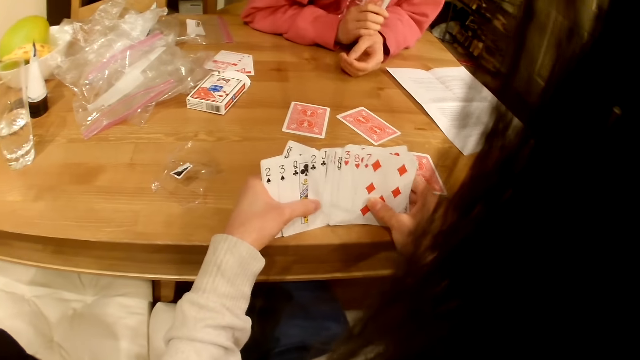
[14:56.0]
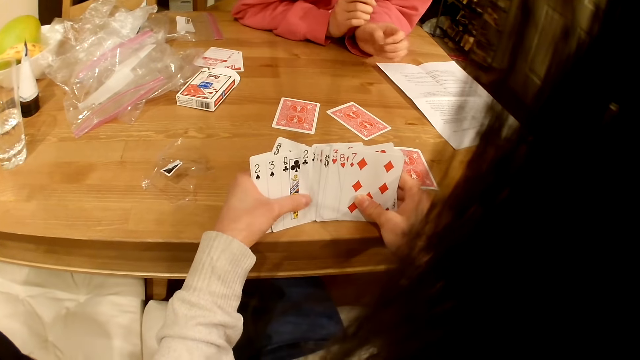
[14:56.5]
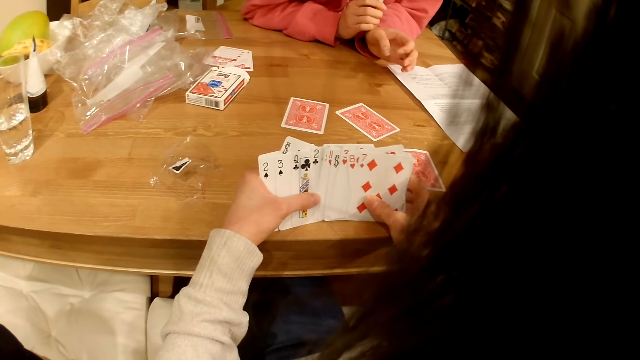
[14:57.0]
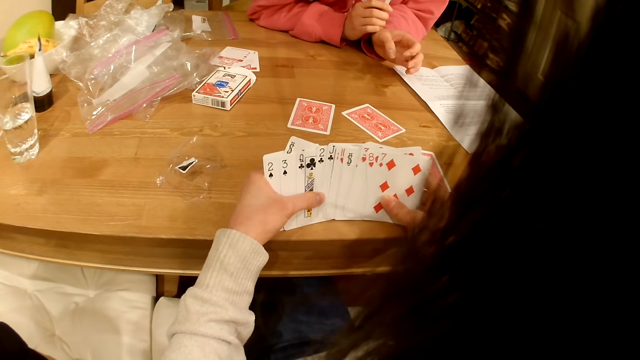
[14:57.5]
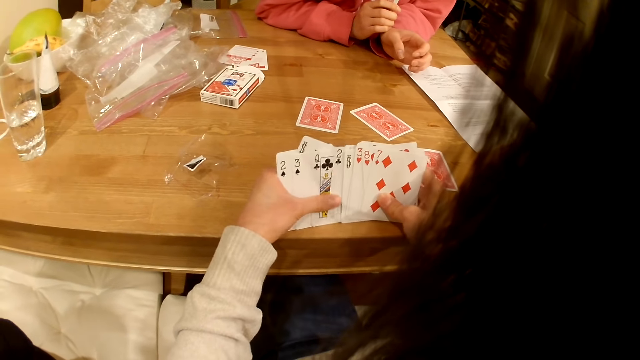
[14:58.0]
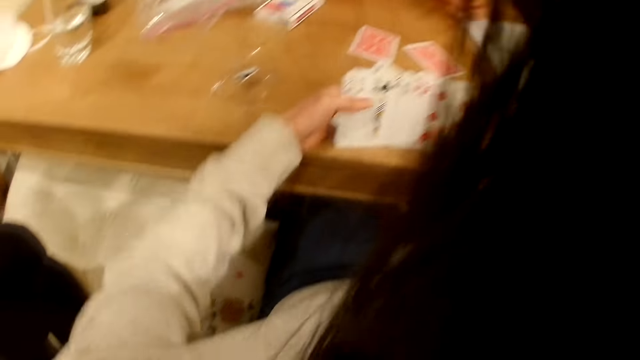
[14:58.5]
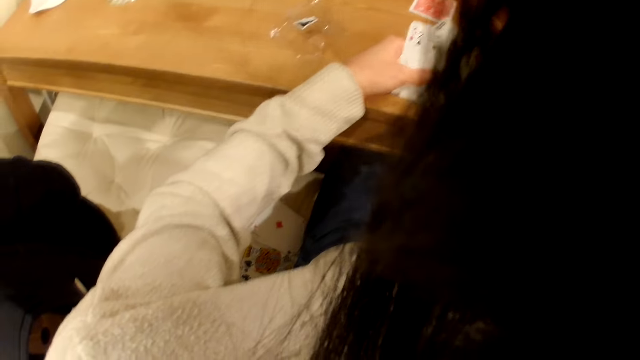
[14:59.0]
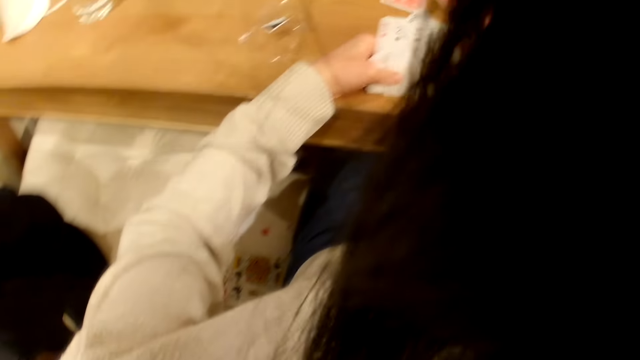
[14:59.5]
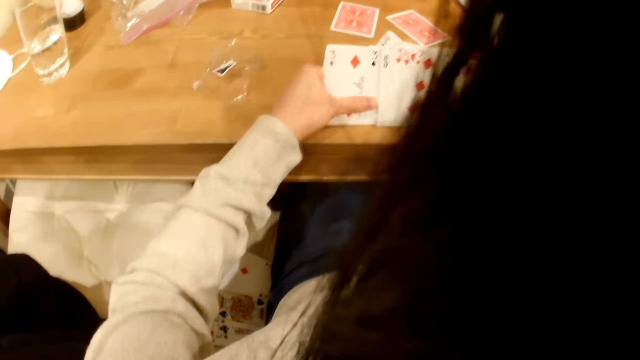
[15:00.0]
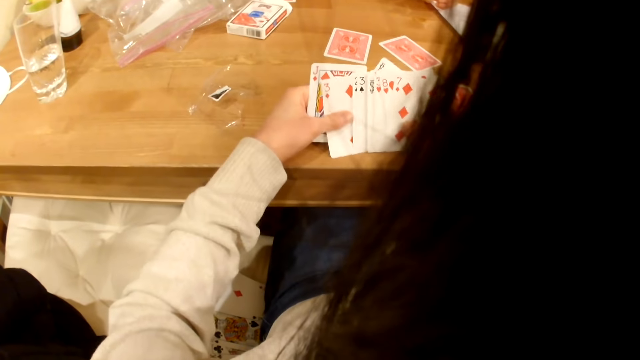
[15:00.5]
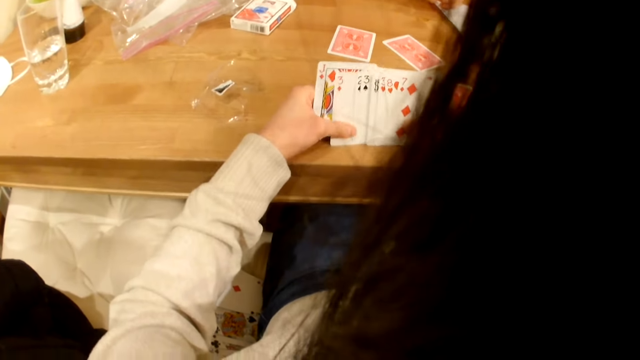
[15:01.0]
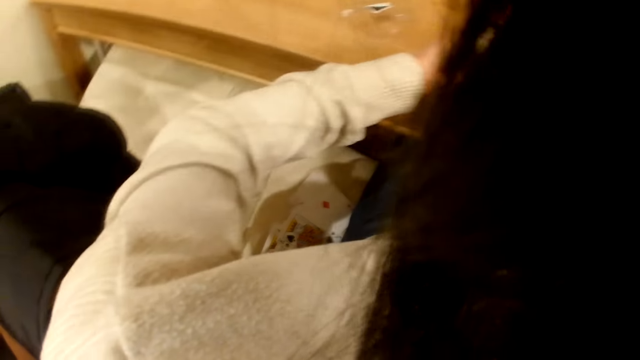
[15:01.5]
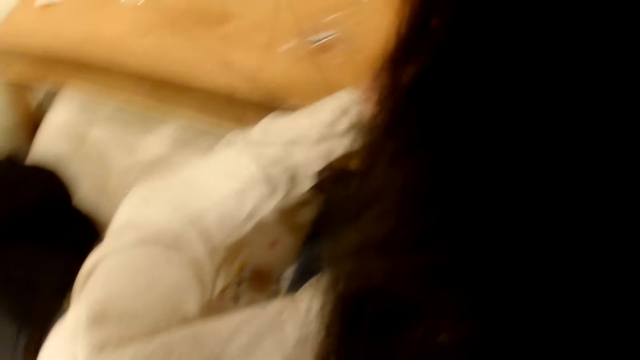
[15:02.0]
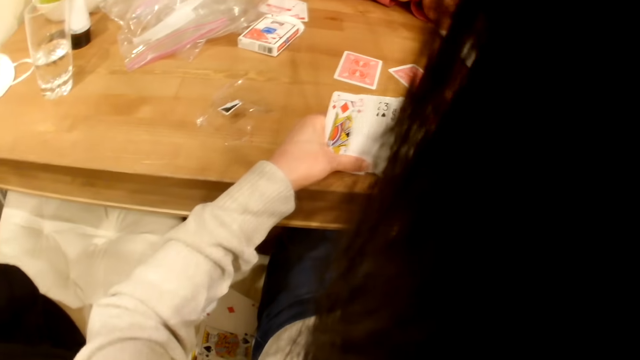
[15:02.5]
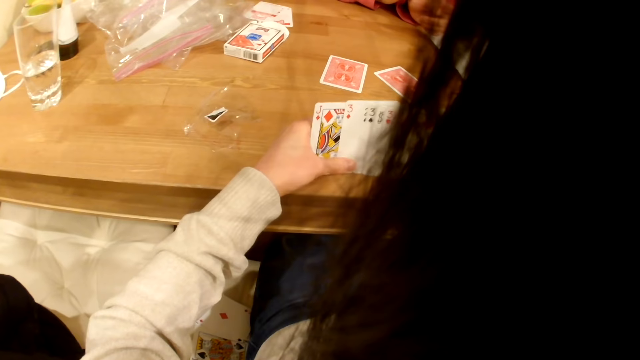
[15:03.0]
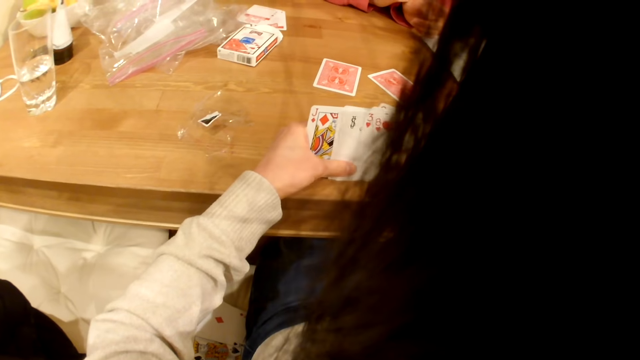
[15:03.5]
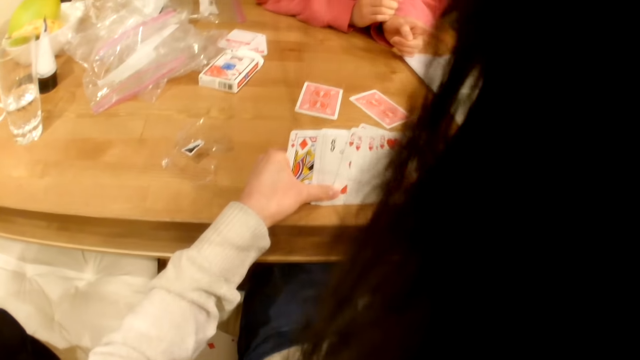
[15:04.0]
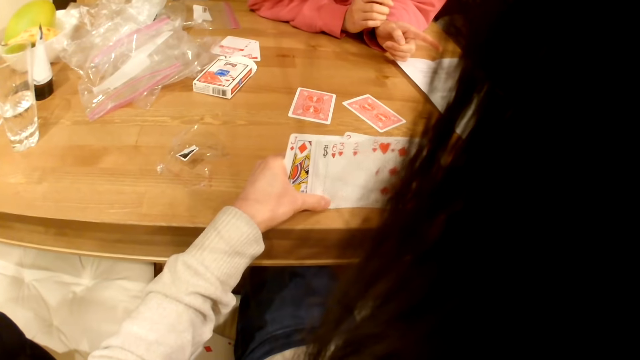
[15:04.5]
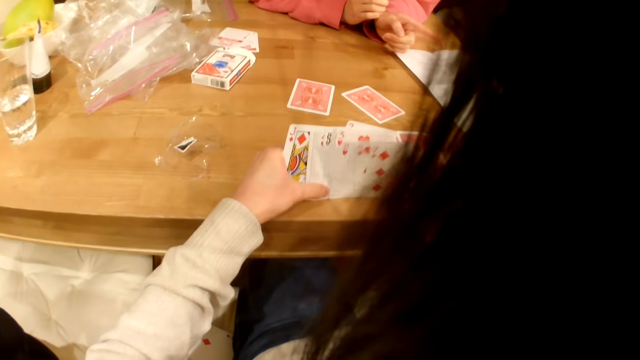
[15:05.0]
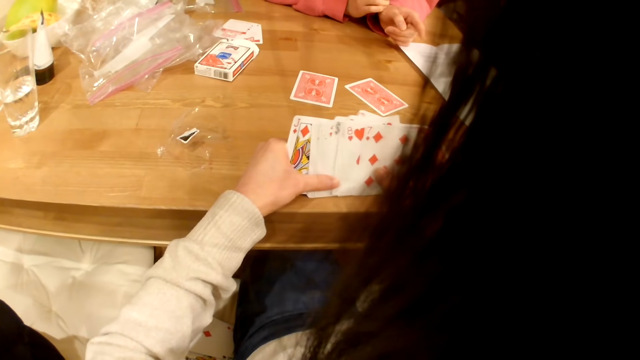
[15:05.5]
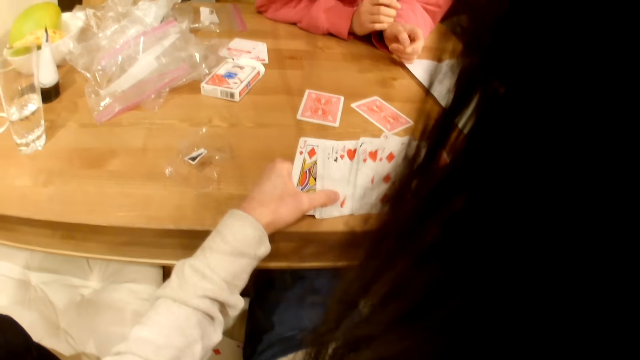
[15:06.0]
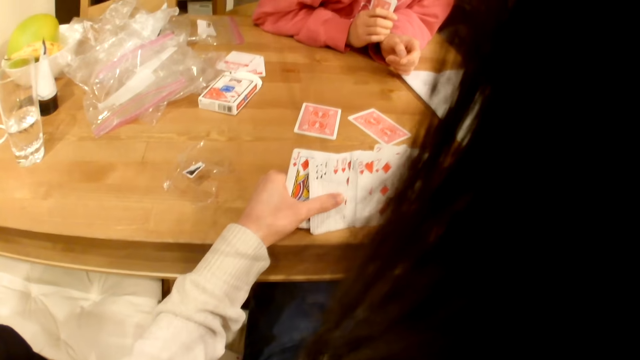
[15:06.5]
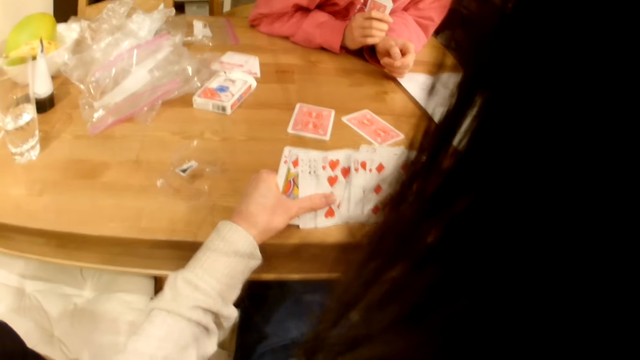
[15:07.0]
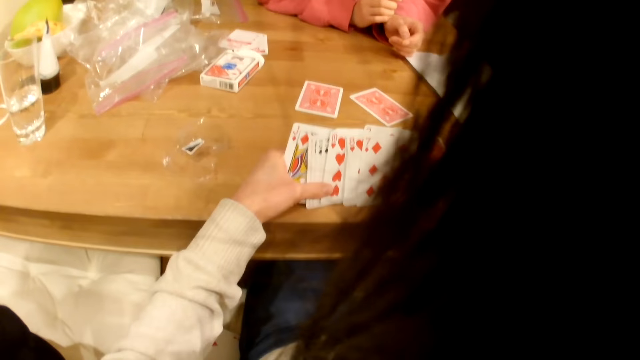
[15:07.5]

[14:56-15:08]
The camera wearer looks around.

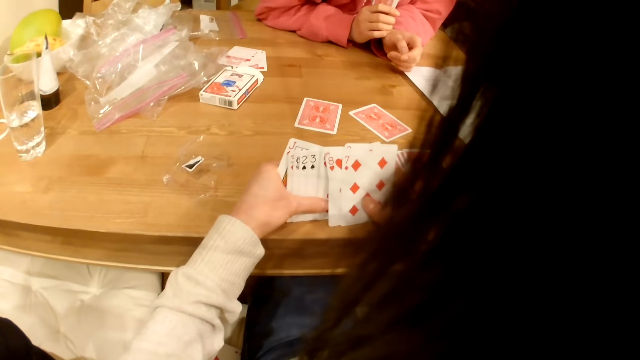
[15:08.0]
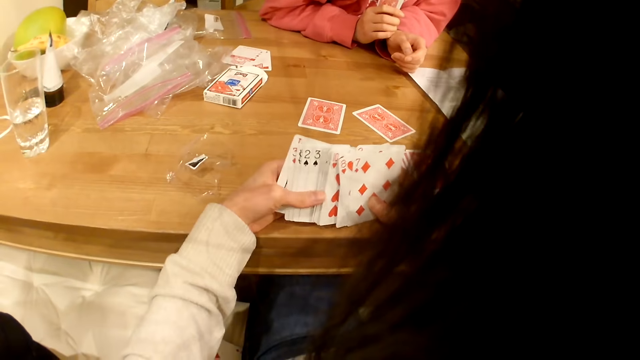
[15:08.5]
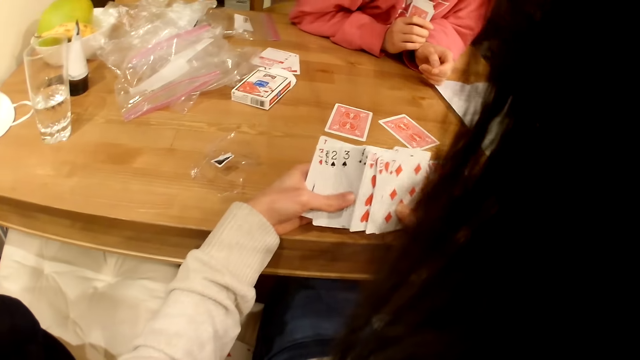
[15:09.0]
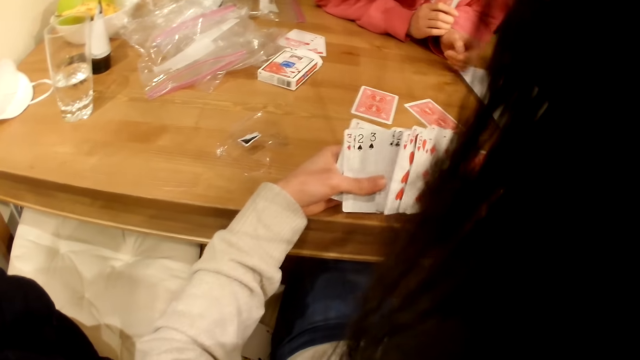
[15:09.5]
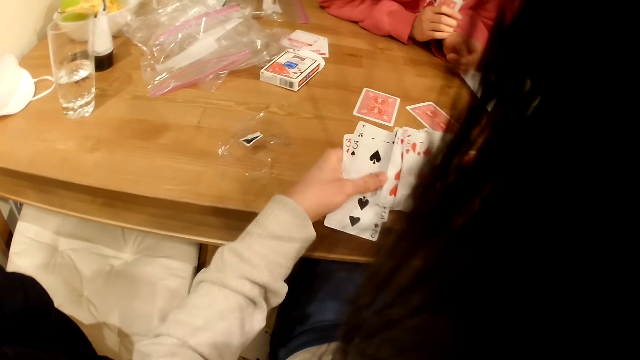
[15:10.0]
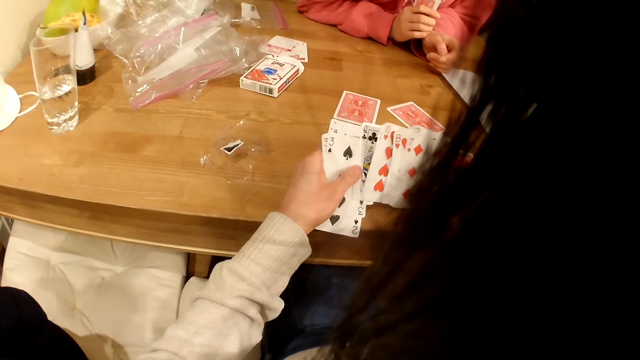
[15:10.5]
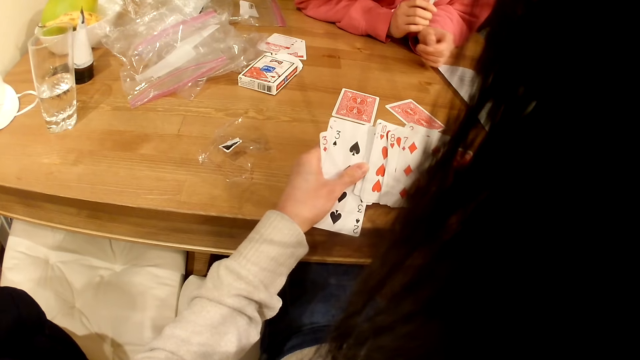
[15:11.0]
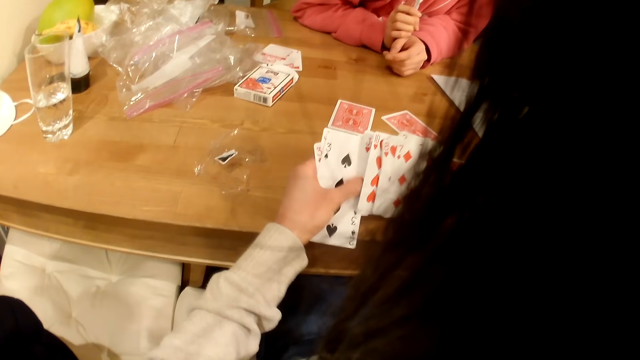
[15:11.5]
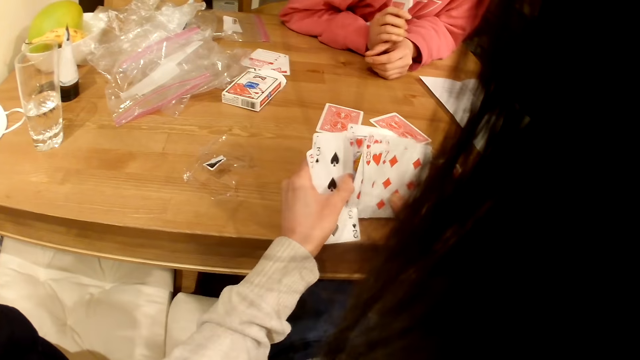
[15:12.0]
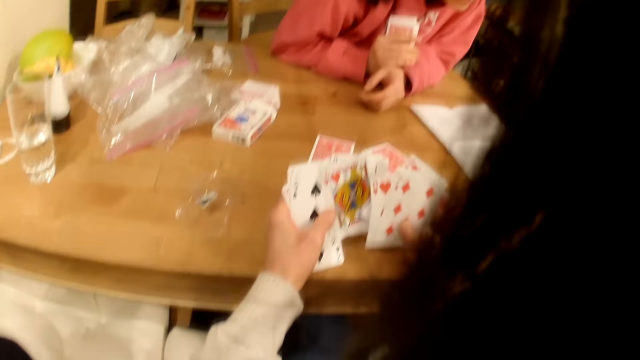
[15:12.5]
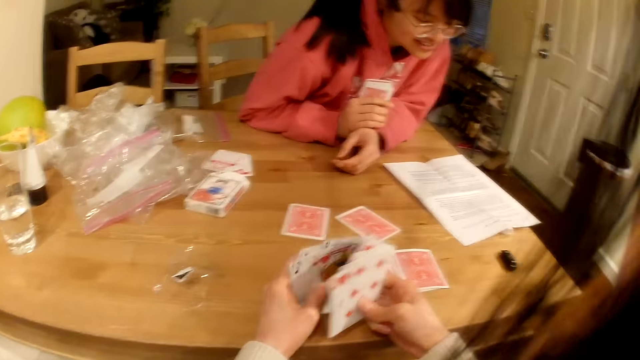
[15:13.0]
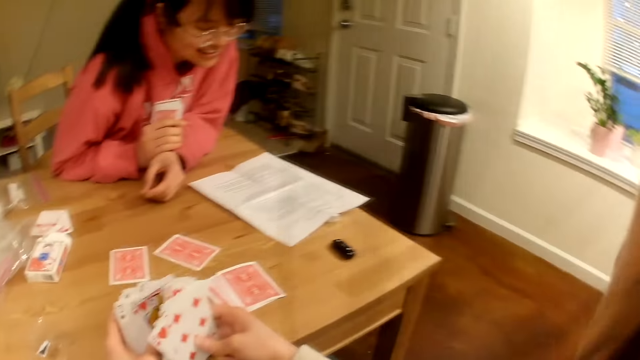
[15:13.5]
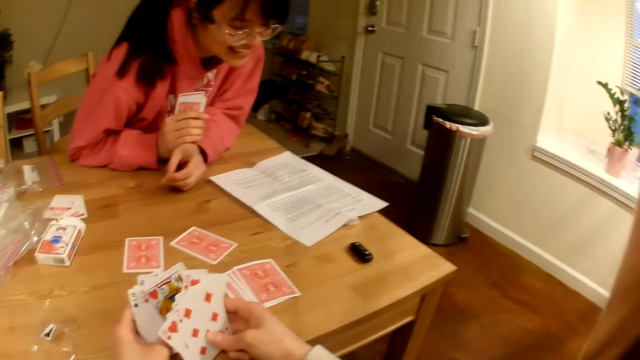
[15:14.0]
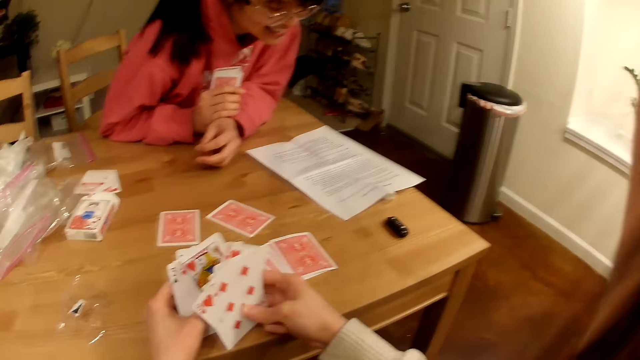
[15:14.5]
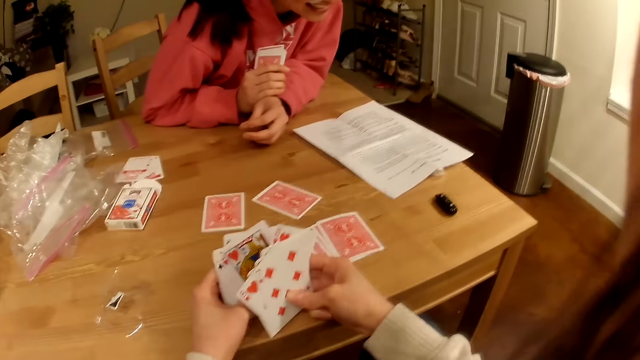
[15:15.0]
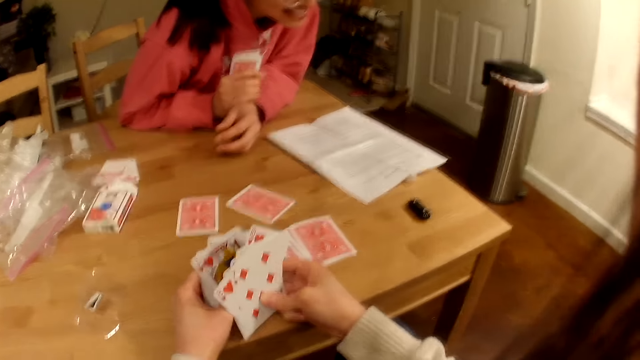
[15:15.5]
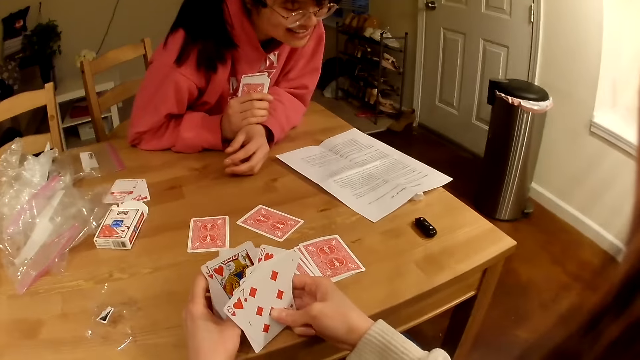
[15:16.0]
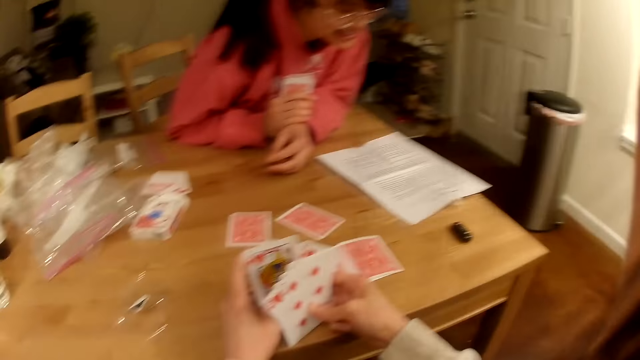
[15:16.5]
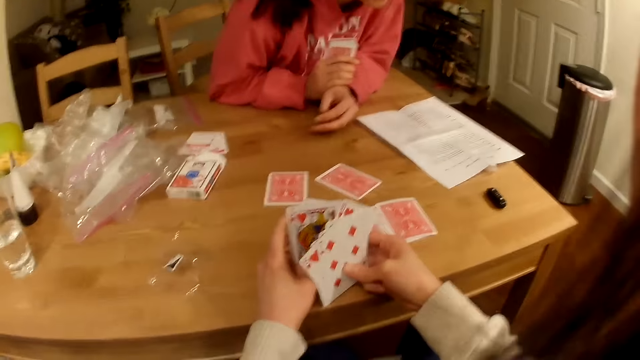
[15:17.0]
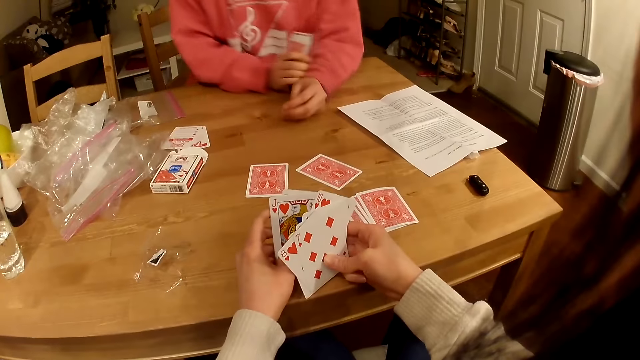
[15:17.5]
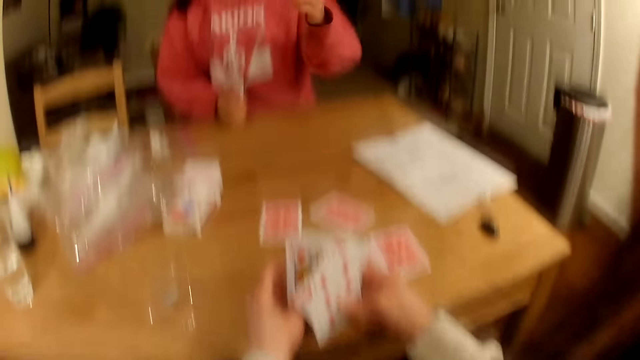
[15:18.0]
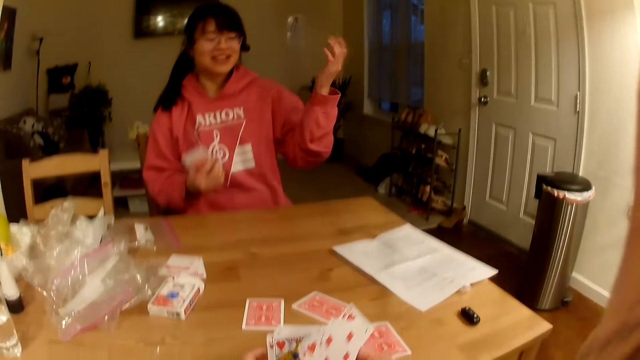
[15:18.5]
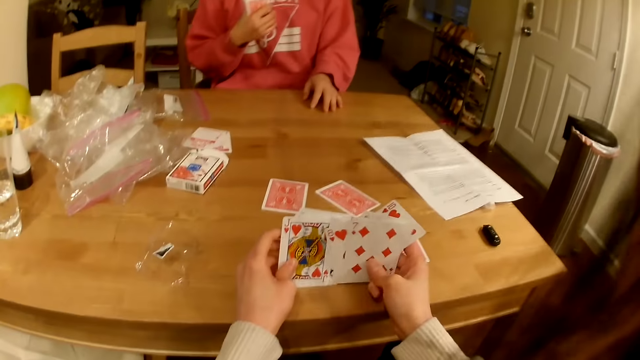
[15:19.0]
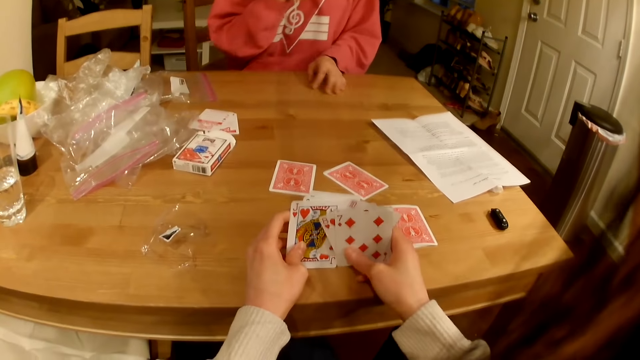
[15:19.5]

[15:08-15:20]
A person looks at the written paper on the table. The person lifts the left hand and places the left hand on the table.
